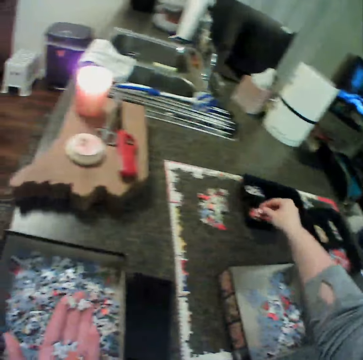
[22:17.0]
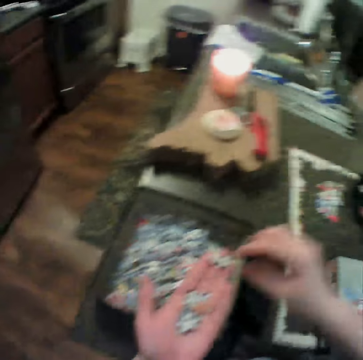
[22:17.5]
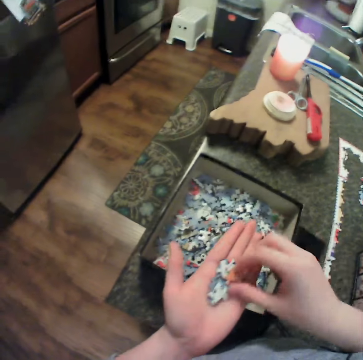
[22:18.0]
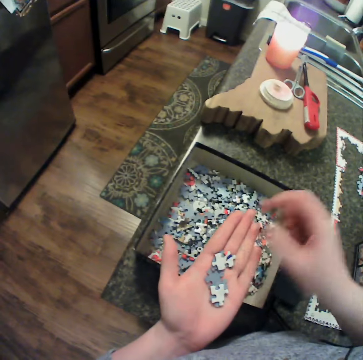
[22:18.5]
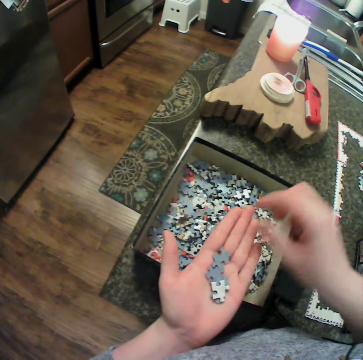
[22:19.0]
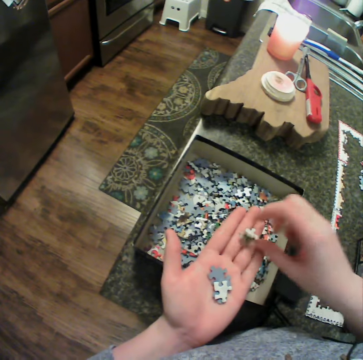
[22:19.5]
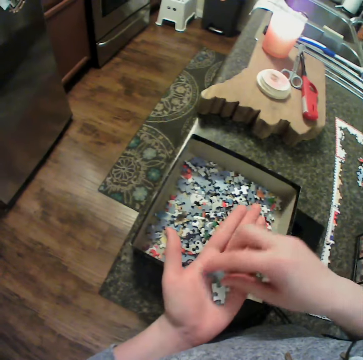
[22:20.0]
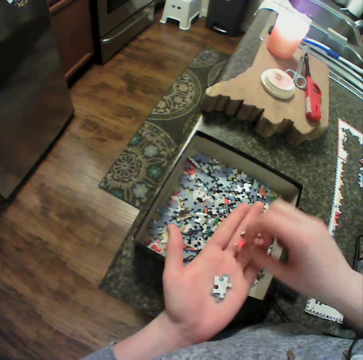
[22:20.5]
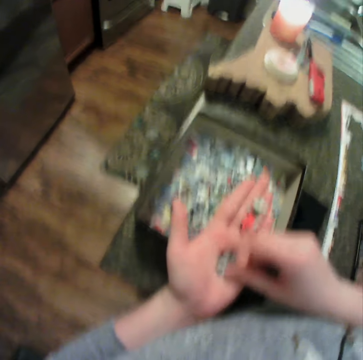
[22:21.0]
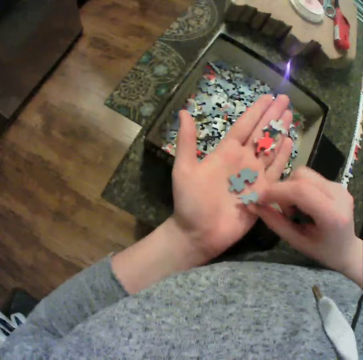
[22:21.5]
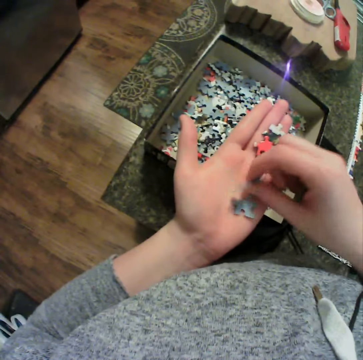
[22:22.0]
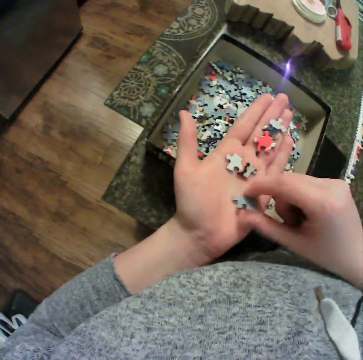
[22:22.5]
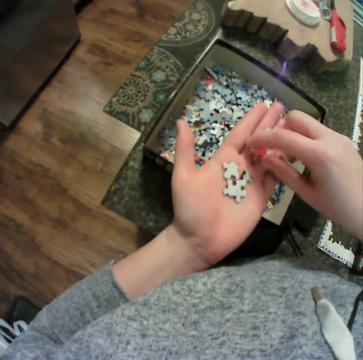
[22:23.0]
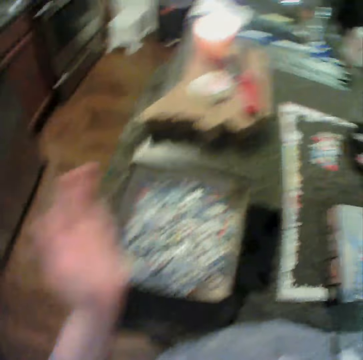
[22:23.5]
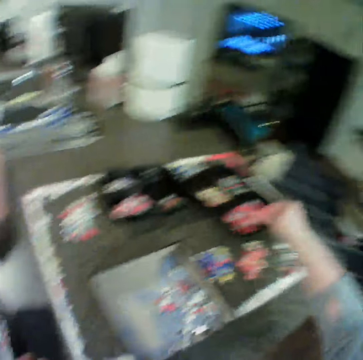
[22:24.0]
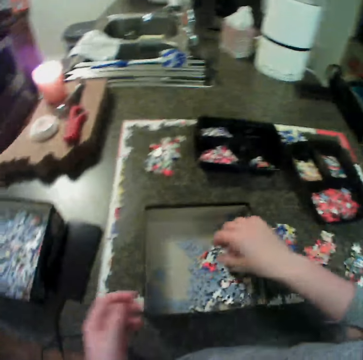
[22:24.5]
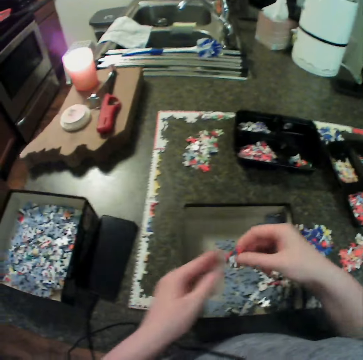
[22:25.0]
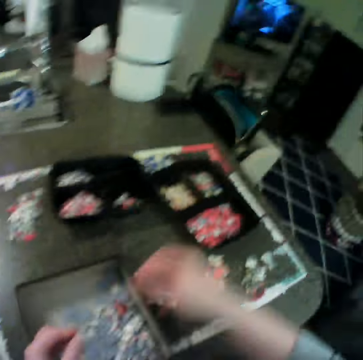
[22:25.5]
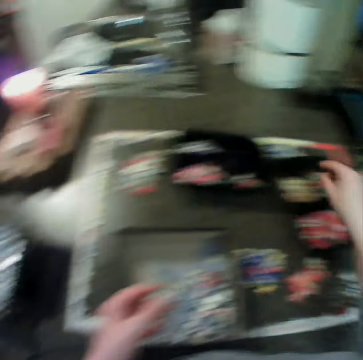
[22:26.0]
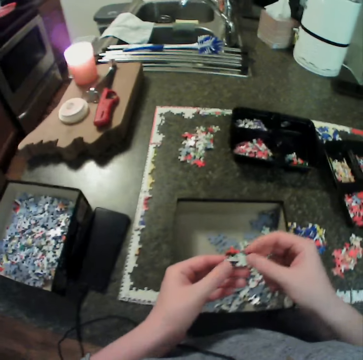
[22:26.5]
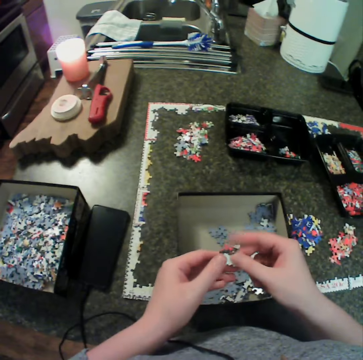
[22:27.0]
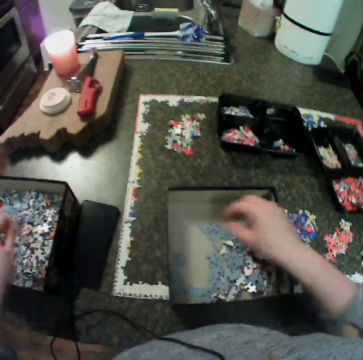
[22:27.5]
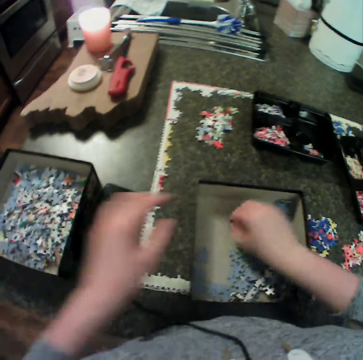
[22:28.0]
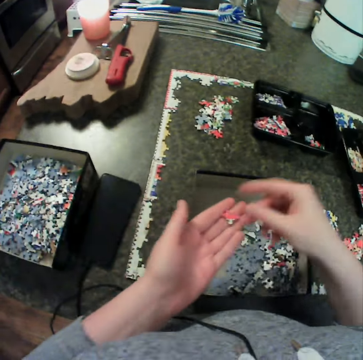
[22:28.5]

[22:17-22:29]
The camera wearer picks puzzle pieces. He places a piece of the puzzle on the table with his right hand. He picks a puzzle piece, drops the puzzle piece, picks the puzzle piece, drops the puzzle piece and moves the puzzle piece. He holds the puzzle piece and drops the puzzle piece. He turns the puzzle. He arranges the puzzle in his hand. He turns the puzzle piece. He turns the puzzle piece again. He picks the puzzle piece and drops the puzzle piece. He picks the puzzle pieces, touches the puzzle pieces, drops the puzzle pieces, holds the puzzle pieces, drops the puzzle pieces and picks the puzzle pieces. He puts the puzzle piece on the other hand.

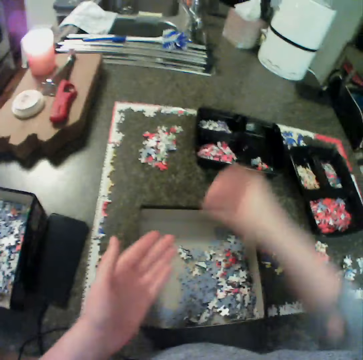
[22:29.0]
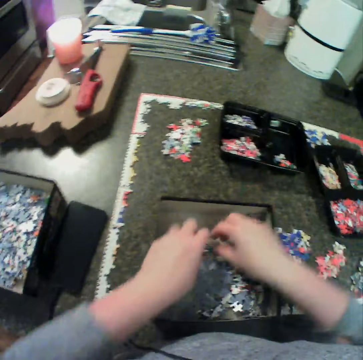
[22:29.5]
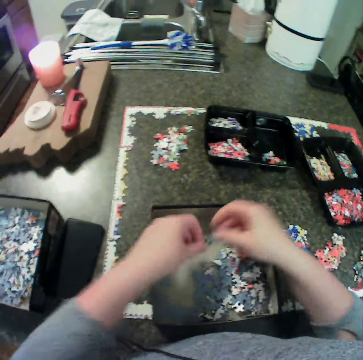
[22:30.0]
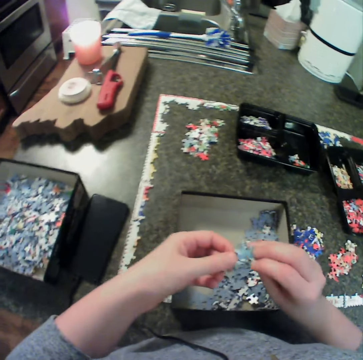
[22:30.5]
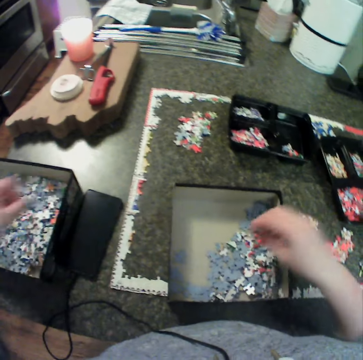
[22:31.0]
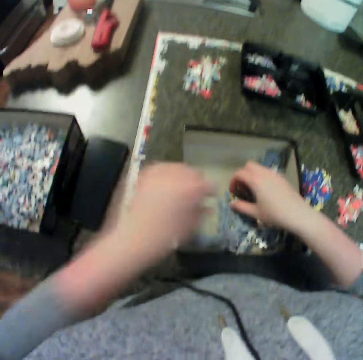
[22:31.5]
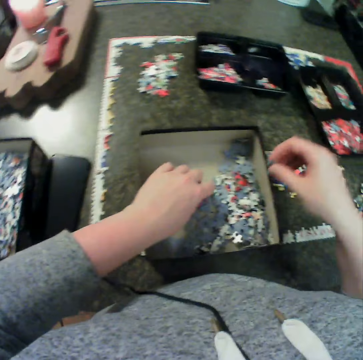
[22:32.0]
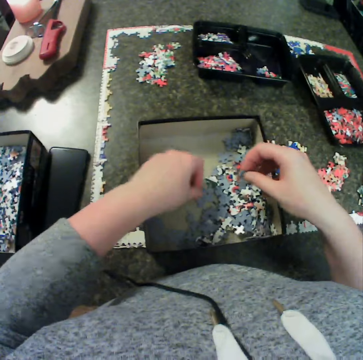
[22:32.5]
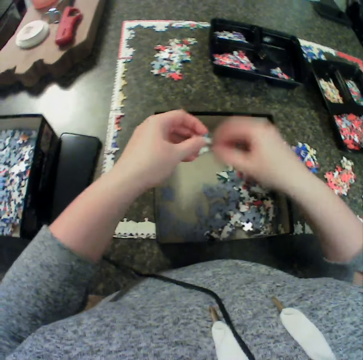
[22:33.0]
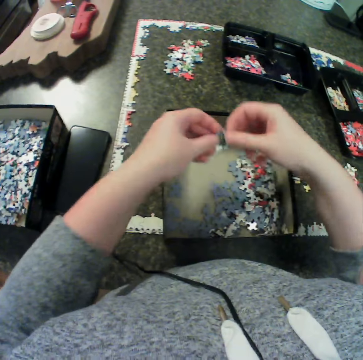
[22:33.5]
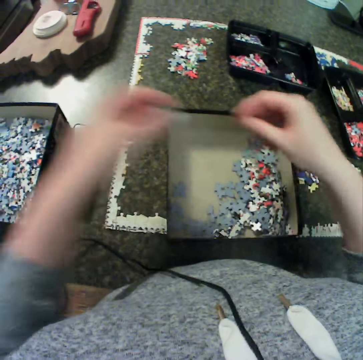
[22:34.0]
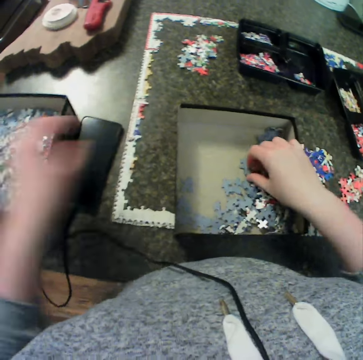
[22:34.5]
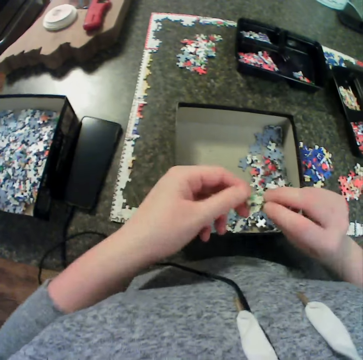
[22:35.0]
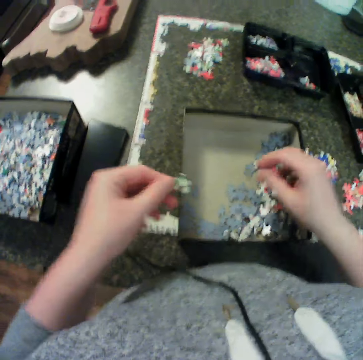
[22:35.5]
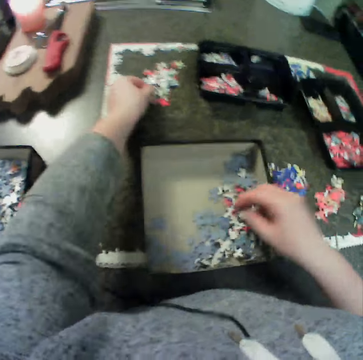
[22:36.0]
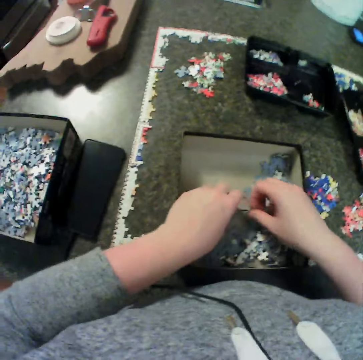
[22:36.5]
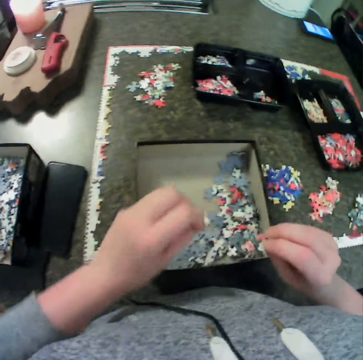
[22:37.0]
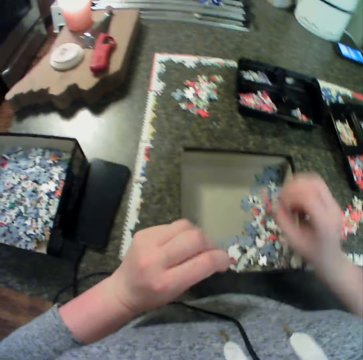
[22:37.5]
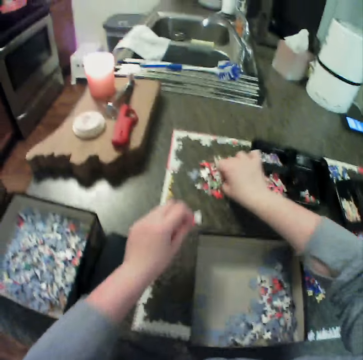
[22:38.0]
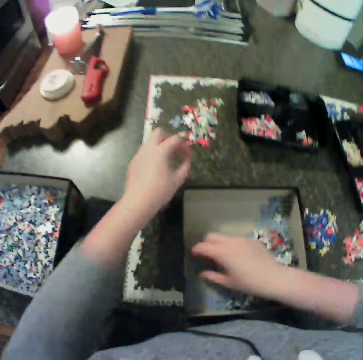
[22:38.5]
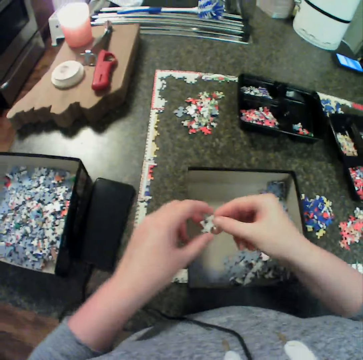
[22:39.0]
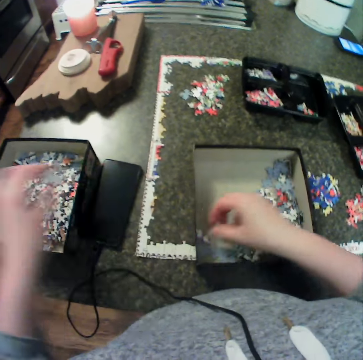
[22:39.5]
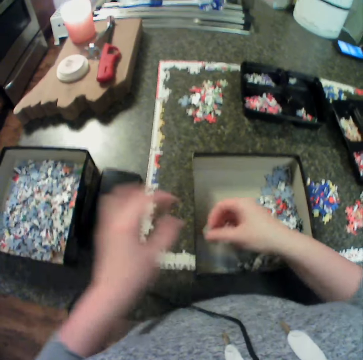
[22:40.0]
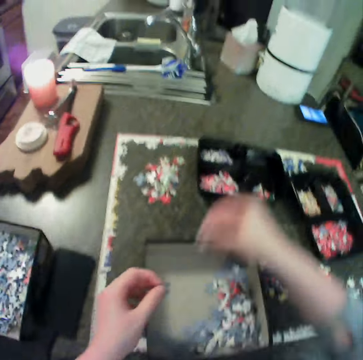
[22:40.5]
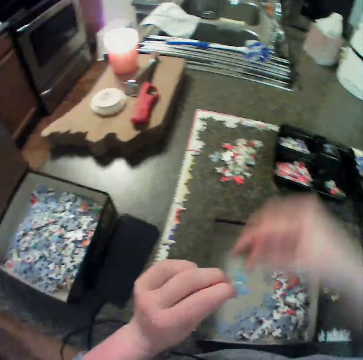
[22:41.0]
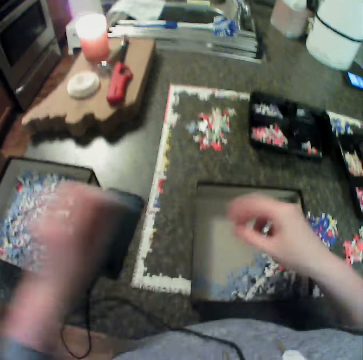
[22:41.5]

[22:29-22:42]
The camera wearer picks a puzzle piece, drops the puzzle pieces and picks the puzzle pieces. He carries the puzzle with both hands. He drops the puzzle piece. He picks the puzzle pieces. He picks the puzzle pieces again. He holds the puzzle pieces, picks the puzzle pieces, holds the puzzle pieces and drops the puzzle pieces. He keeps the puzzle with his left hand. He picks the puzzle pieces, holds the puzzle piece with the other hand and drops the puzzle piece. He picks the puzzle piece. He picks the puzzle piece again. He drops the puzzle piece. He drops the puzzle piece again. He picks the puzzle piece, holds the puzzle piece with the other hand, drops the puzzle piece, picks the puzzle piece, holds the puzzle piece with the other hand, drops the puzzle piece and touches the puzzle piece.

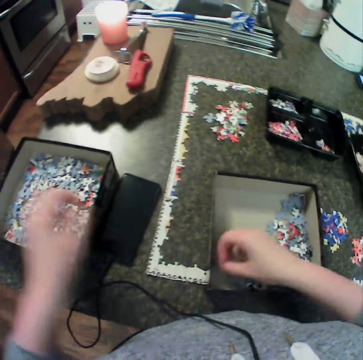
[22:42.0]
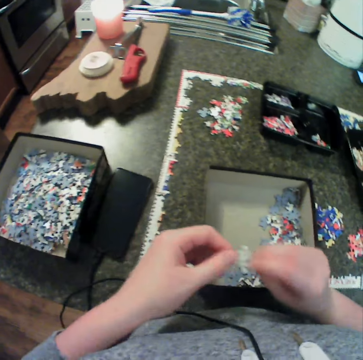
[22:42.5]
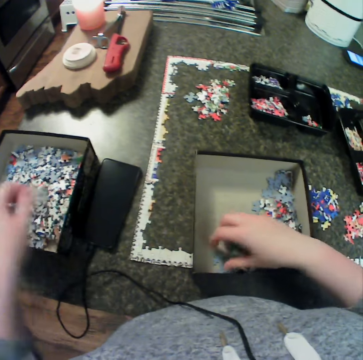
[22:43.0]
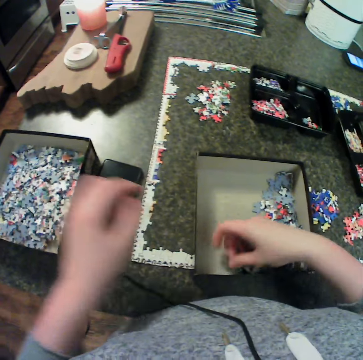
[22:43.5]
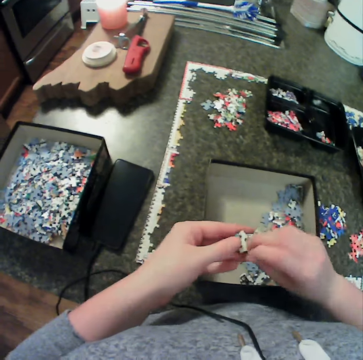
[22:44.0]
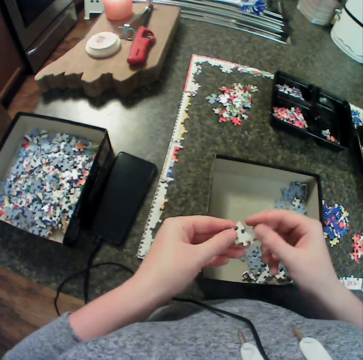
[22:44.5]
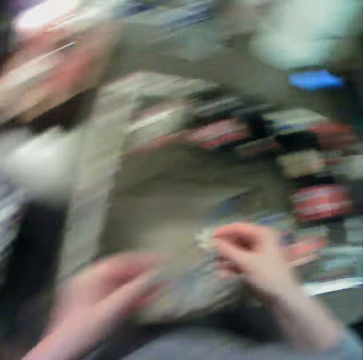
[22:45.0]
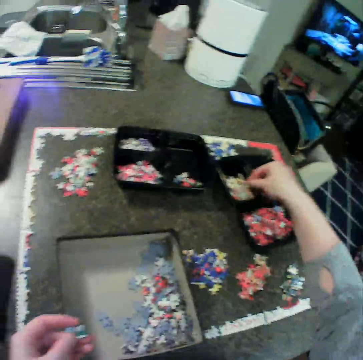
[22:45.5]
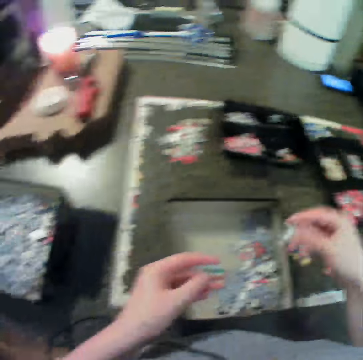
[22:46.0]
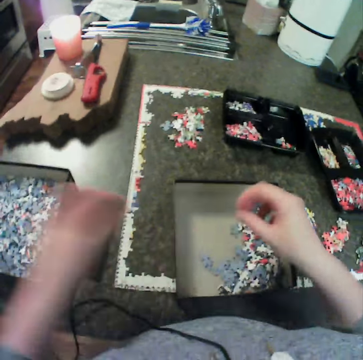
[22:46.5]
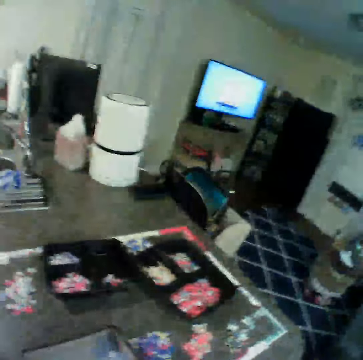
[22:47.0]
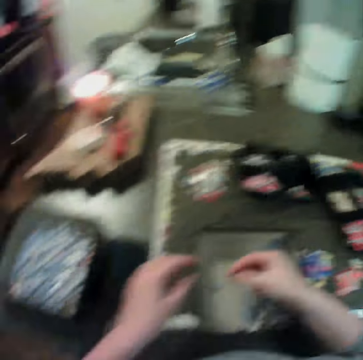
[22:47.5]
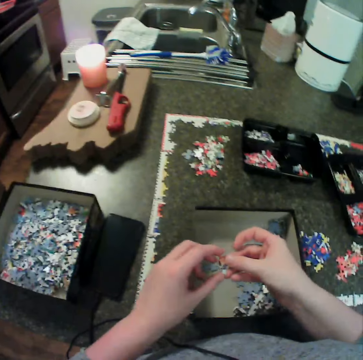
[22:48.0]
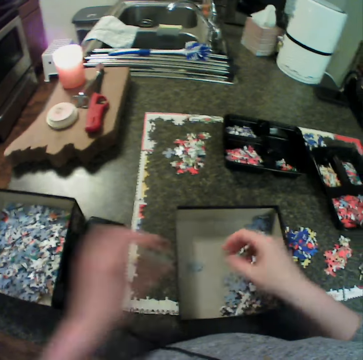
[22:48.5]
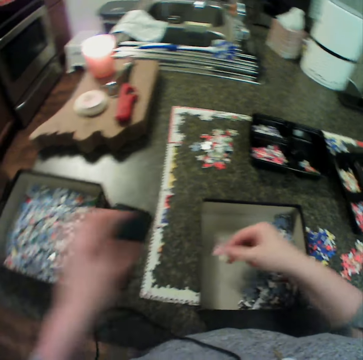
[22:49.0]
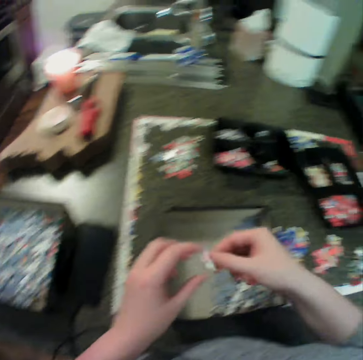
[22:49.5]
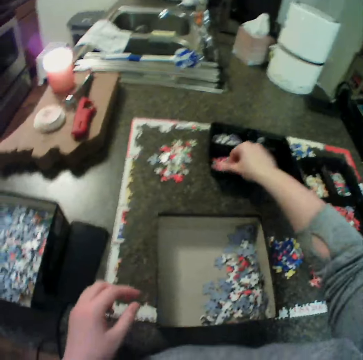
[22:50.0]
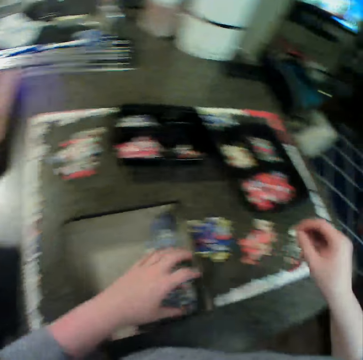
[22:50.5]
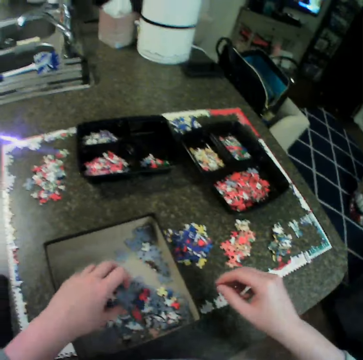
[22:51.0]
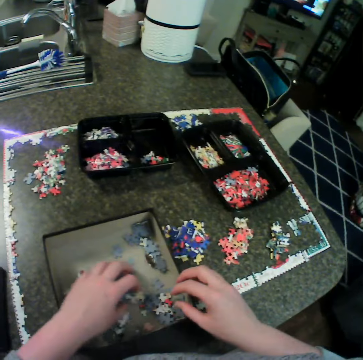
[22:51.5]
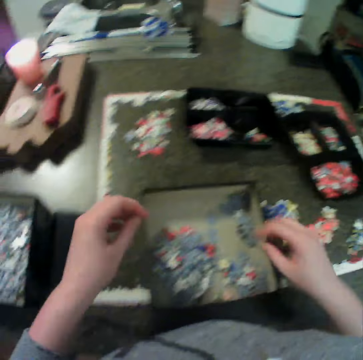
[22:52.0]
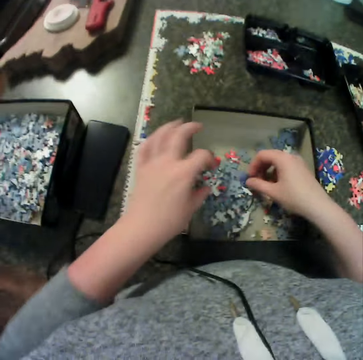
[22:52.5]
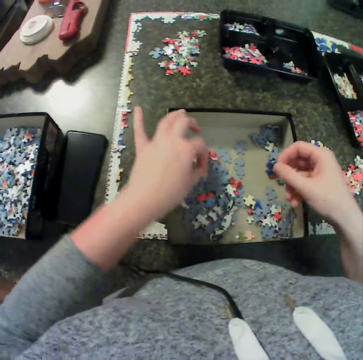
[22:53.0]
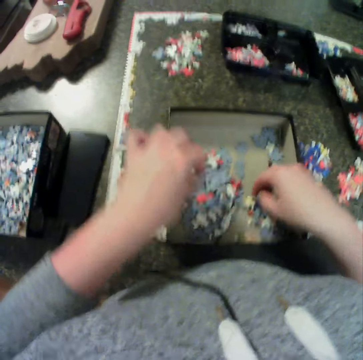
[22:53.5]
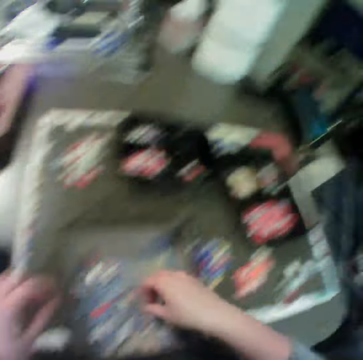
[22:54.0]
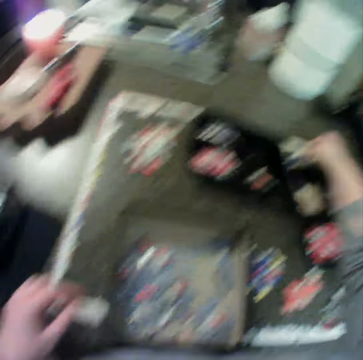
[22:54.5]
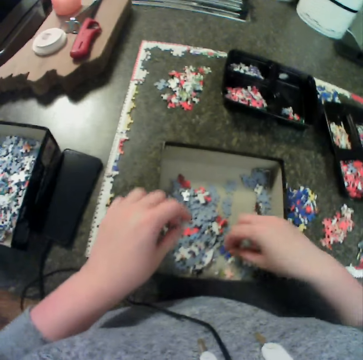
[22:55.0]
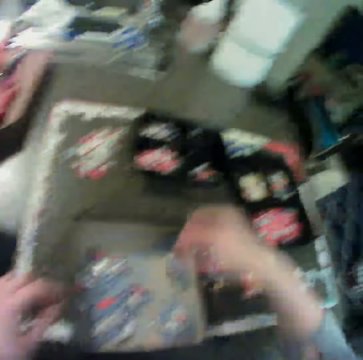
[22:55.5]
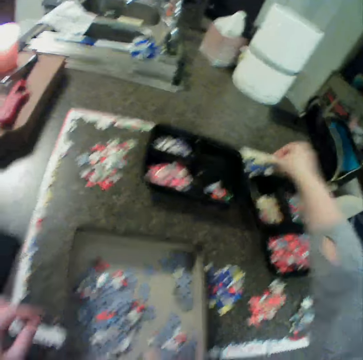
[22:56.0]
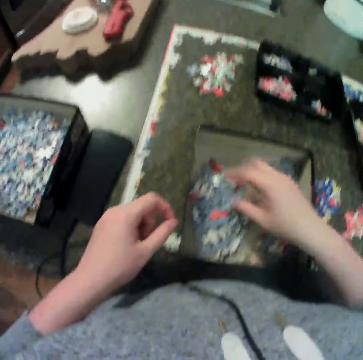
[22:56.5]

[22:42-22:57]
The camera wearer drops a puzzle piece, picks the puzzle piece, holds the puzzle piece, drops the puzzle piece, picks the puzzle piece, holds the puzzle piece with the other hand, holds the puzzle piece, drops the puzzle piece and holds the puzzle piece with the other hand. They drop the puzzle in a box with the left hand. They hold the puzzle piece and drop the puzzle piece. They pick a piece of the puzzle with the right hand. They touch the puzzle piece and drop the puzzle piece. They keep the puzzle in a black container. They spread the puzzle pieces. They shuffle a piece of the puzzle with the left hand. They rest a hand on the puzzle box and move the left hand. They pick a piece of the puzzle with the right hand. They pick the puzzle pieces, drop the puzzle pieces and move the right hand. They drop the puzzle with the right. They pick the puzzle pieces and drop the puzzle pieces.
